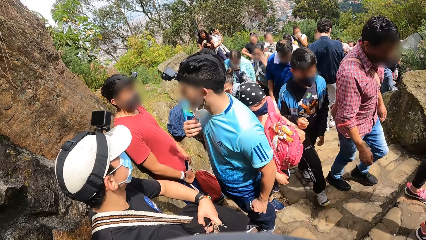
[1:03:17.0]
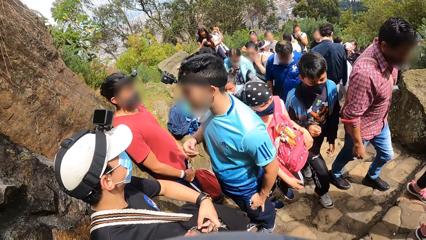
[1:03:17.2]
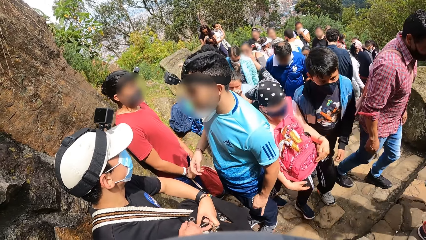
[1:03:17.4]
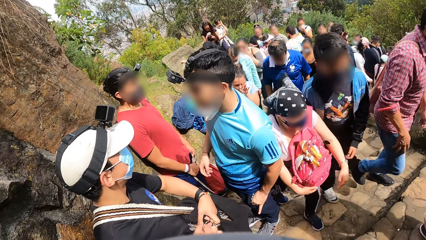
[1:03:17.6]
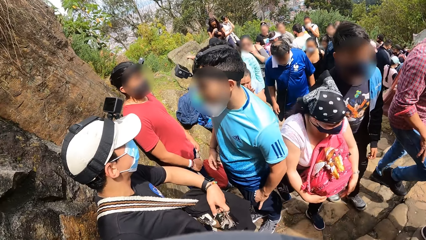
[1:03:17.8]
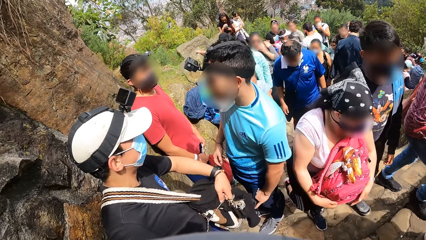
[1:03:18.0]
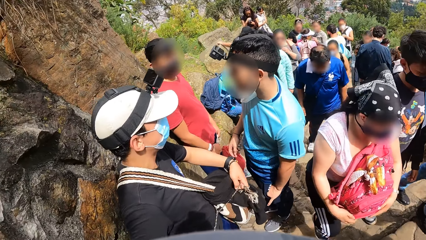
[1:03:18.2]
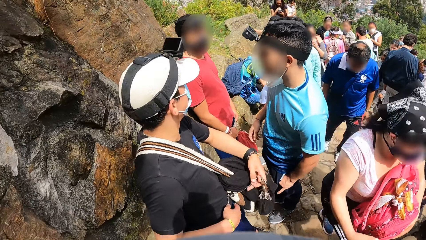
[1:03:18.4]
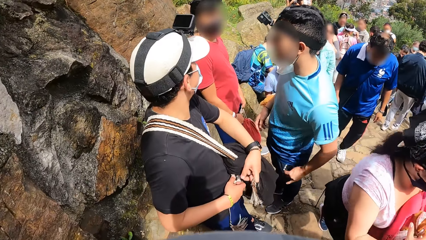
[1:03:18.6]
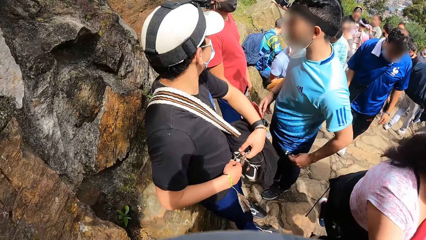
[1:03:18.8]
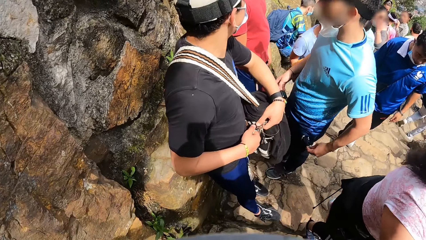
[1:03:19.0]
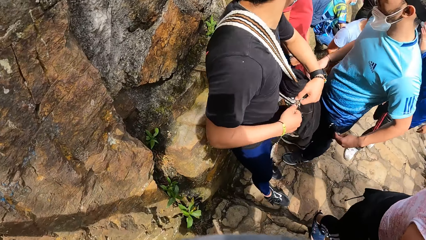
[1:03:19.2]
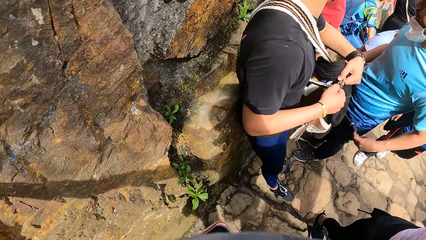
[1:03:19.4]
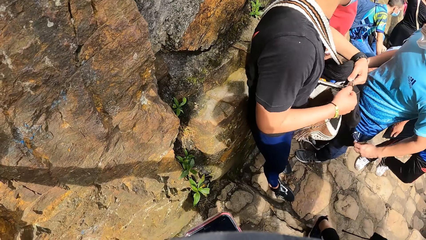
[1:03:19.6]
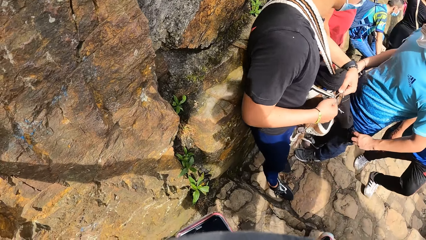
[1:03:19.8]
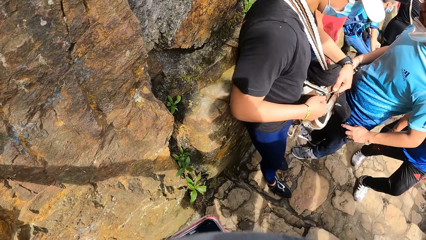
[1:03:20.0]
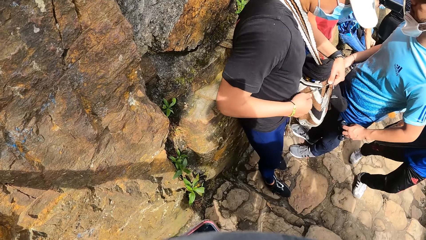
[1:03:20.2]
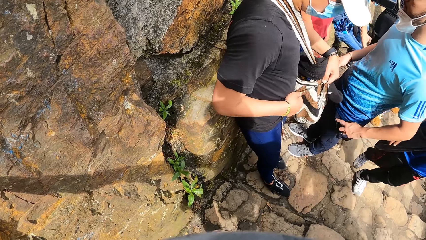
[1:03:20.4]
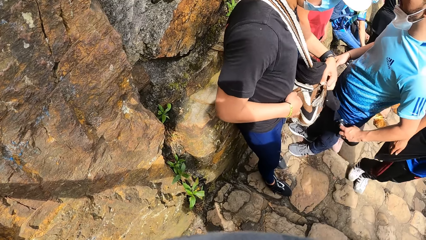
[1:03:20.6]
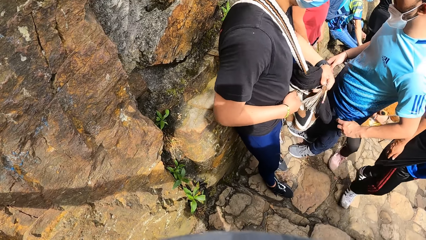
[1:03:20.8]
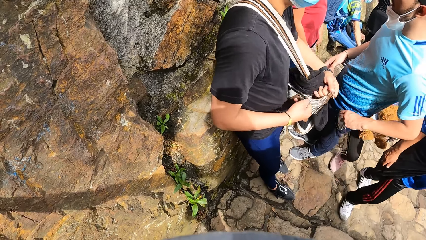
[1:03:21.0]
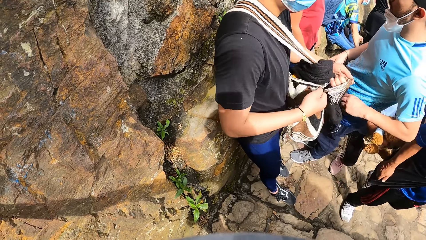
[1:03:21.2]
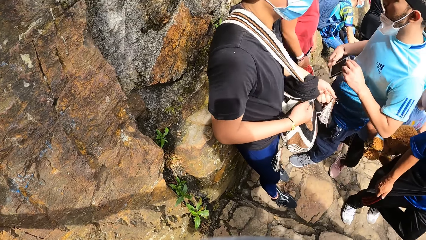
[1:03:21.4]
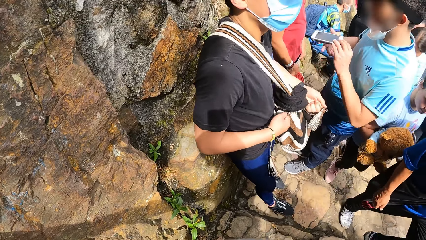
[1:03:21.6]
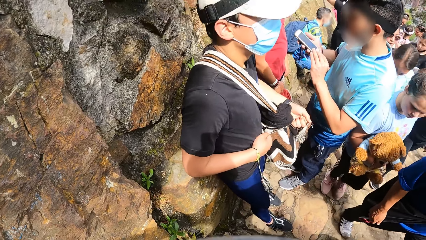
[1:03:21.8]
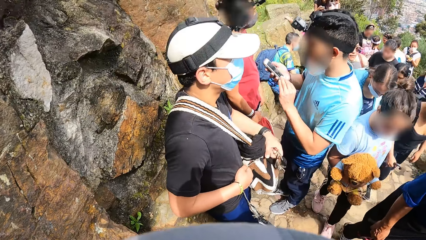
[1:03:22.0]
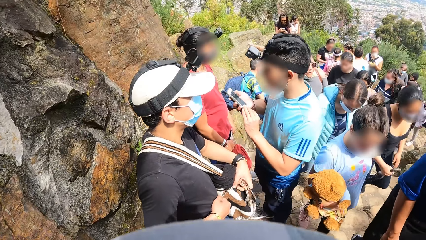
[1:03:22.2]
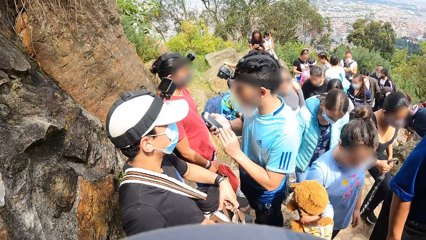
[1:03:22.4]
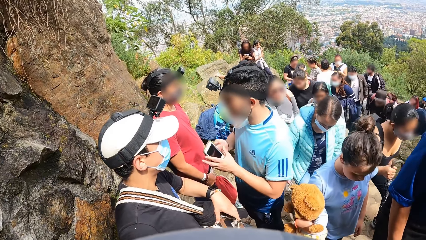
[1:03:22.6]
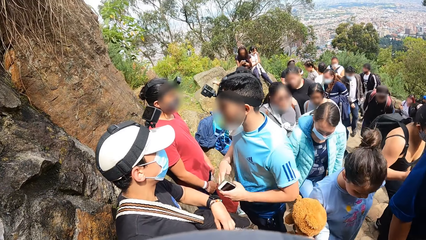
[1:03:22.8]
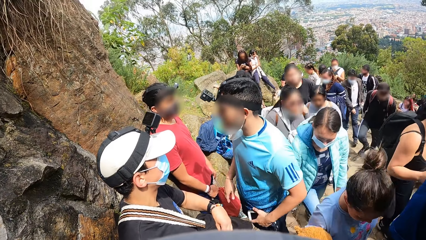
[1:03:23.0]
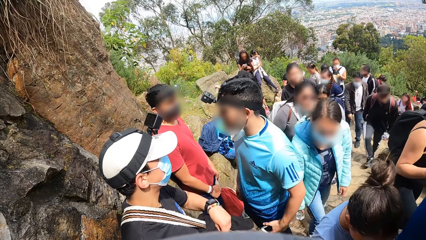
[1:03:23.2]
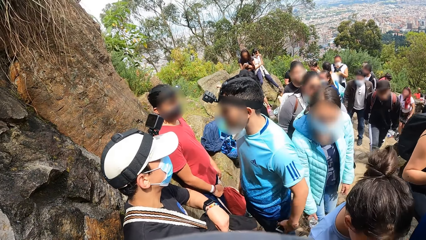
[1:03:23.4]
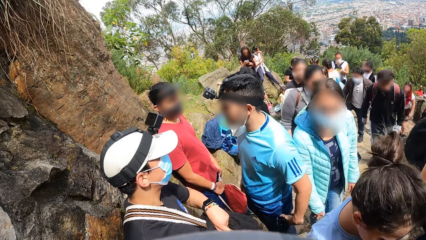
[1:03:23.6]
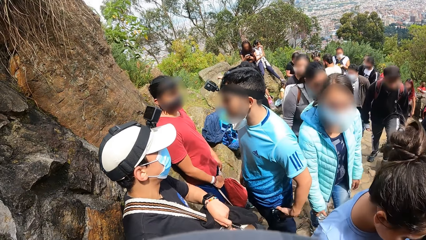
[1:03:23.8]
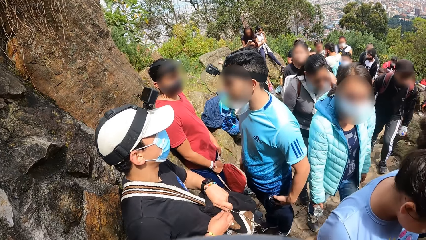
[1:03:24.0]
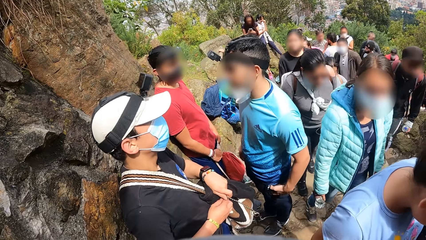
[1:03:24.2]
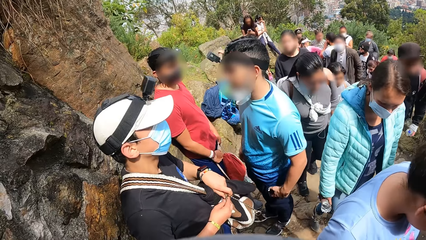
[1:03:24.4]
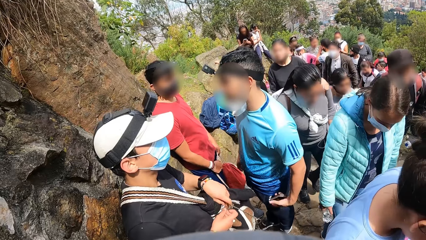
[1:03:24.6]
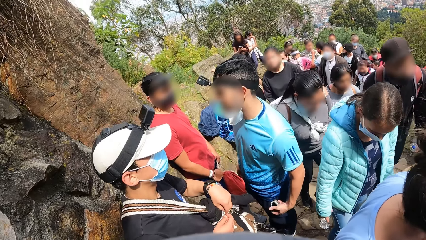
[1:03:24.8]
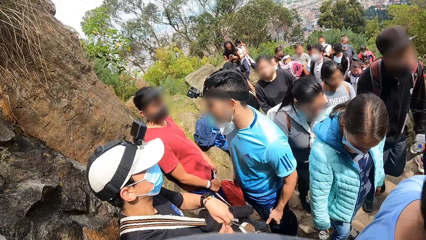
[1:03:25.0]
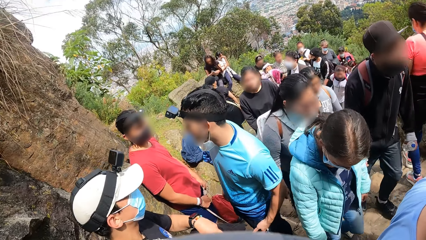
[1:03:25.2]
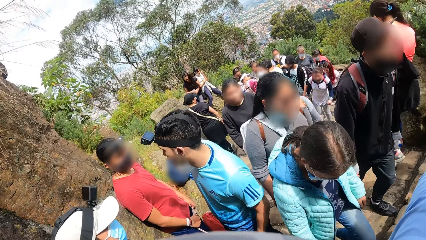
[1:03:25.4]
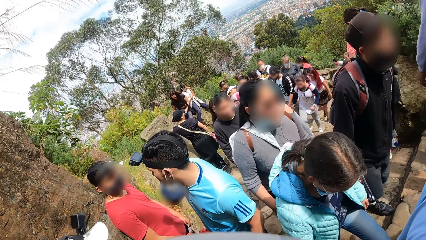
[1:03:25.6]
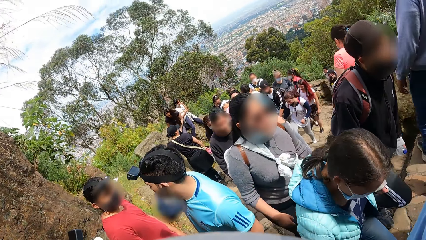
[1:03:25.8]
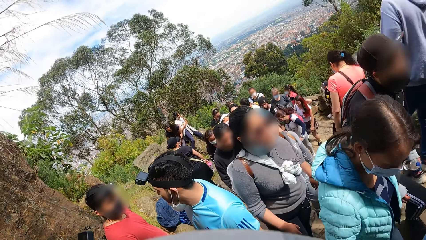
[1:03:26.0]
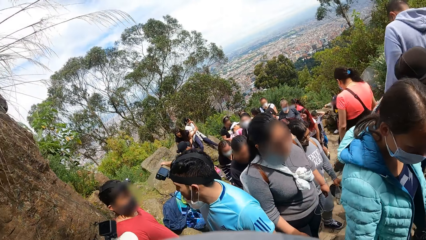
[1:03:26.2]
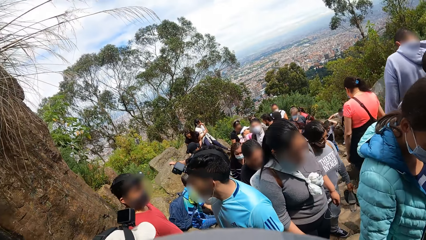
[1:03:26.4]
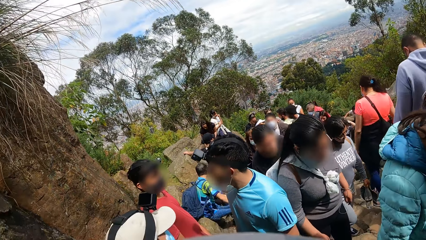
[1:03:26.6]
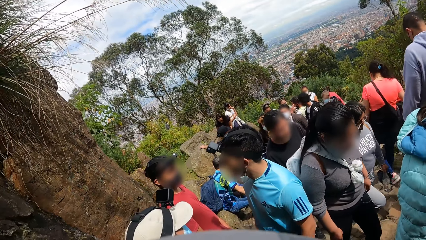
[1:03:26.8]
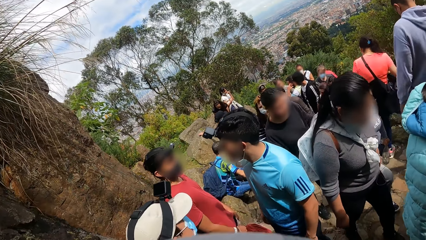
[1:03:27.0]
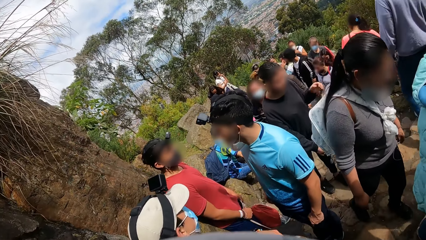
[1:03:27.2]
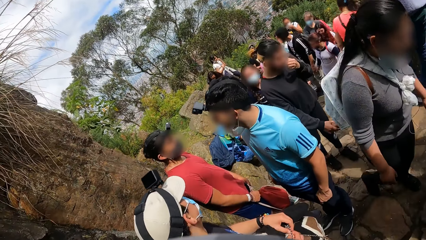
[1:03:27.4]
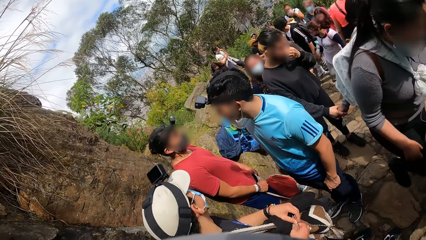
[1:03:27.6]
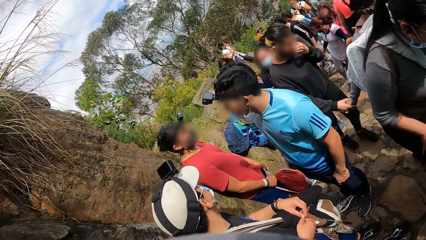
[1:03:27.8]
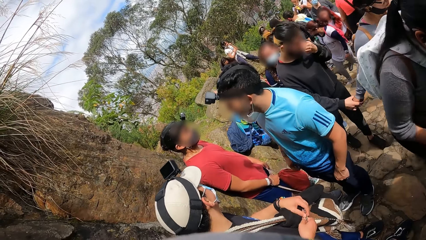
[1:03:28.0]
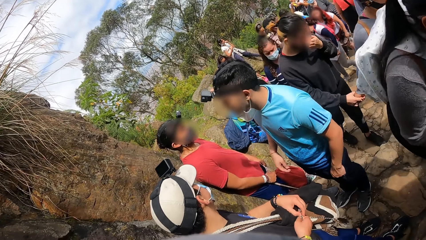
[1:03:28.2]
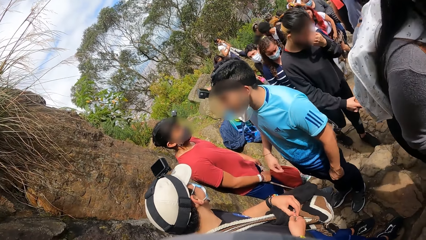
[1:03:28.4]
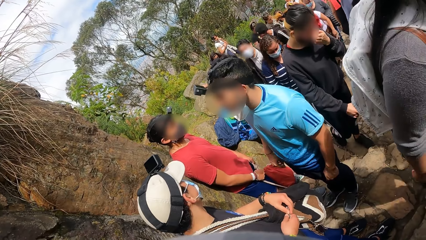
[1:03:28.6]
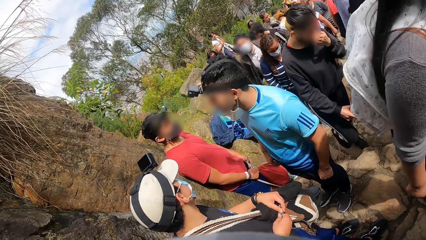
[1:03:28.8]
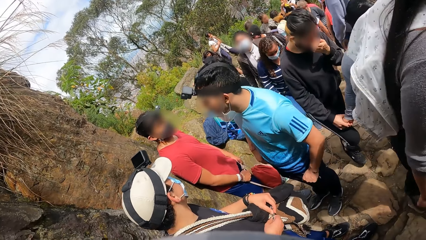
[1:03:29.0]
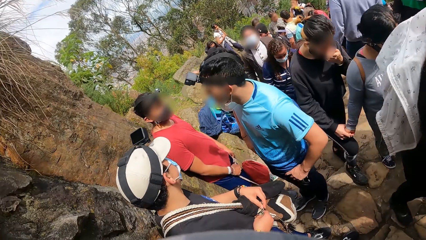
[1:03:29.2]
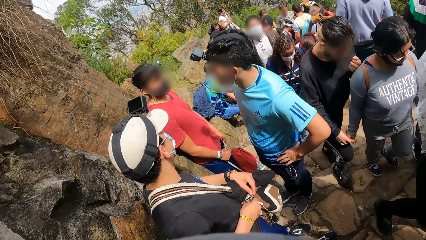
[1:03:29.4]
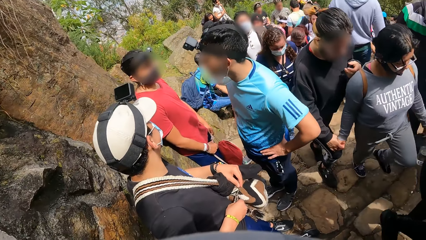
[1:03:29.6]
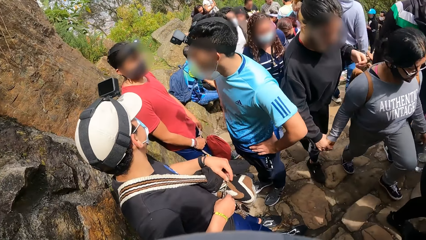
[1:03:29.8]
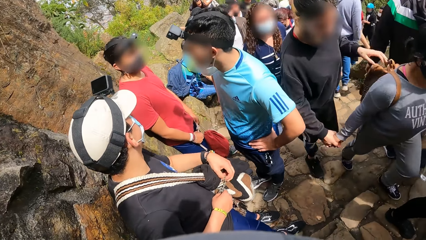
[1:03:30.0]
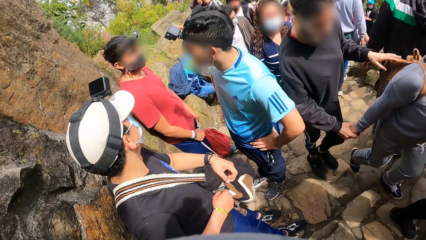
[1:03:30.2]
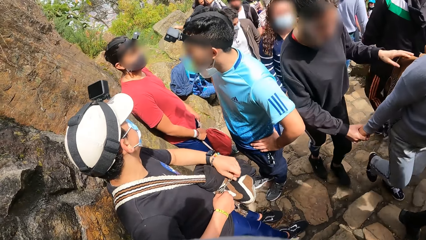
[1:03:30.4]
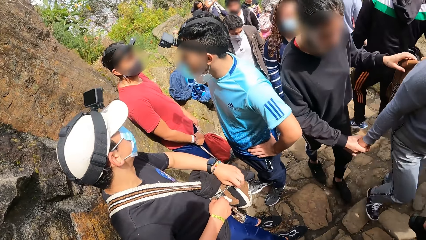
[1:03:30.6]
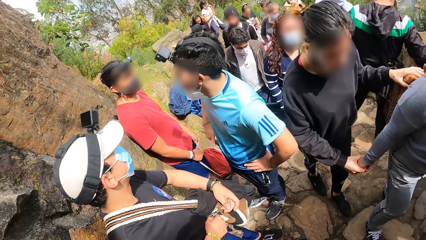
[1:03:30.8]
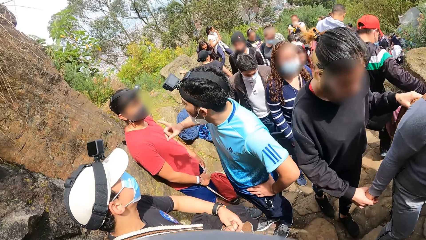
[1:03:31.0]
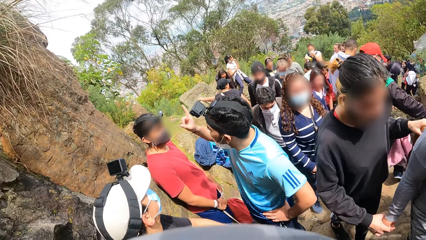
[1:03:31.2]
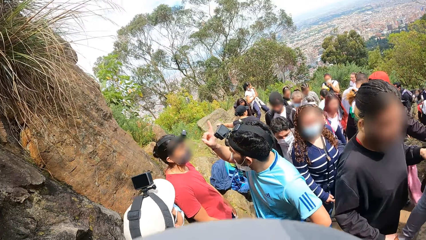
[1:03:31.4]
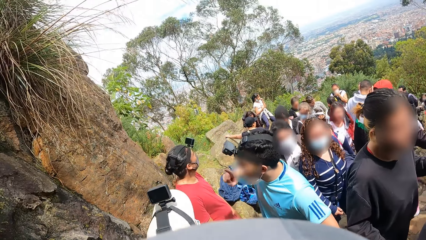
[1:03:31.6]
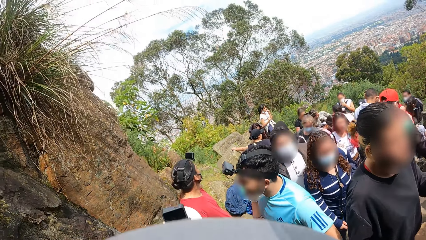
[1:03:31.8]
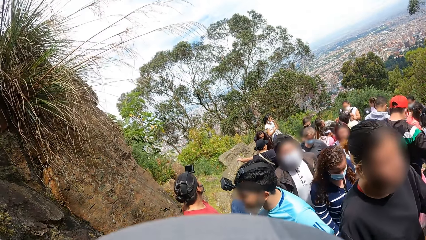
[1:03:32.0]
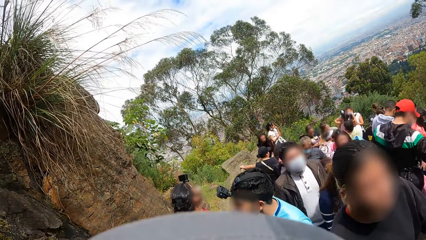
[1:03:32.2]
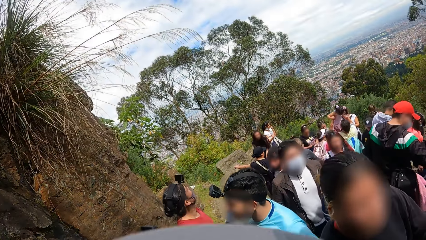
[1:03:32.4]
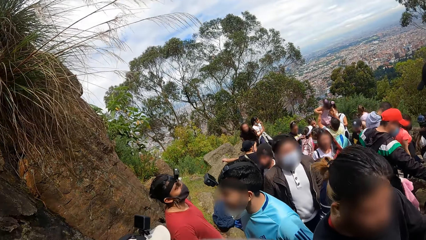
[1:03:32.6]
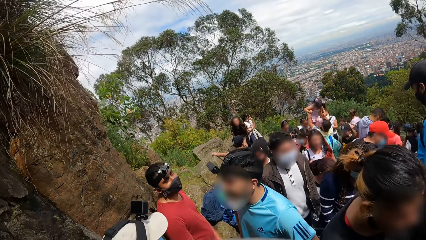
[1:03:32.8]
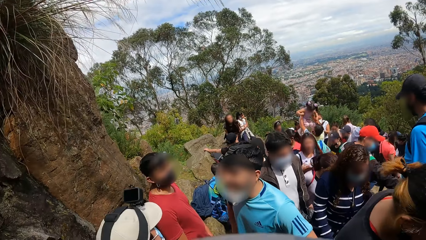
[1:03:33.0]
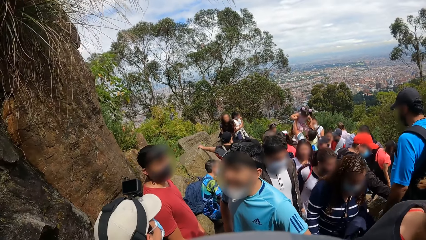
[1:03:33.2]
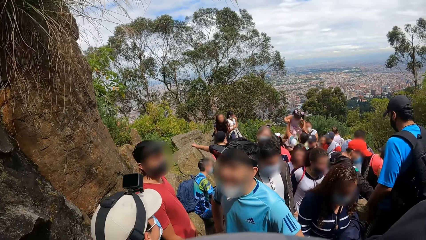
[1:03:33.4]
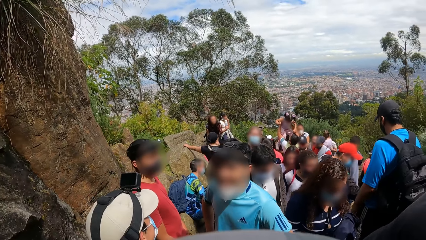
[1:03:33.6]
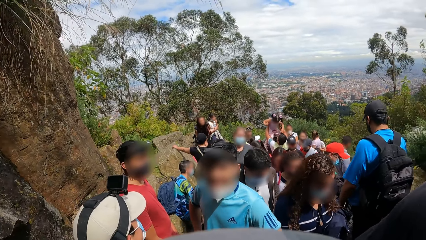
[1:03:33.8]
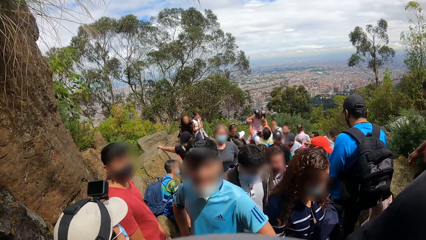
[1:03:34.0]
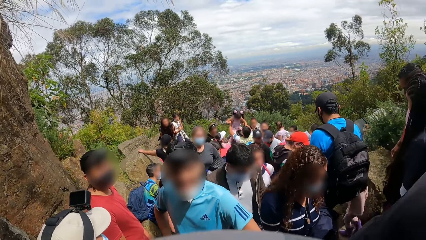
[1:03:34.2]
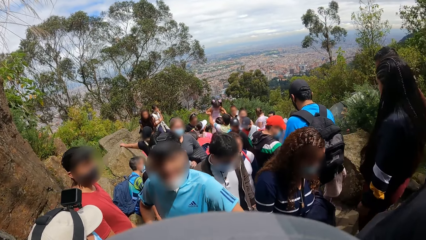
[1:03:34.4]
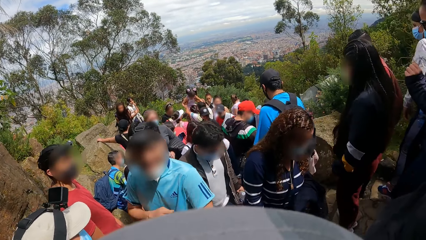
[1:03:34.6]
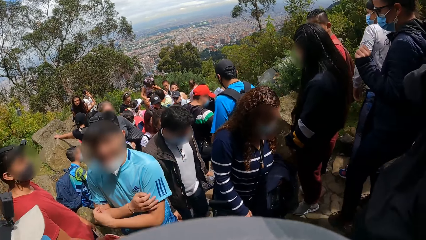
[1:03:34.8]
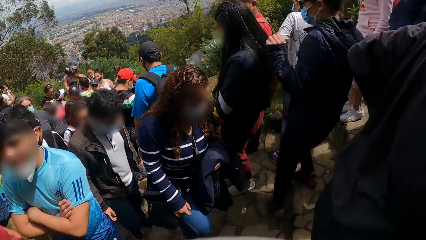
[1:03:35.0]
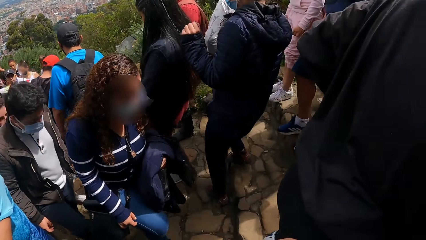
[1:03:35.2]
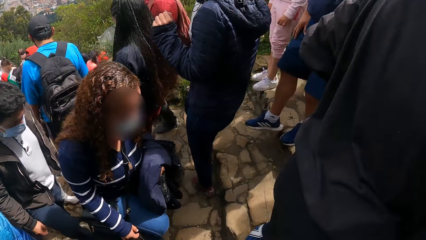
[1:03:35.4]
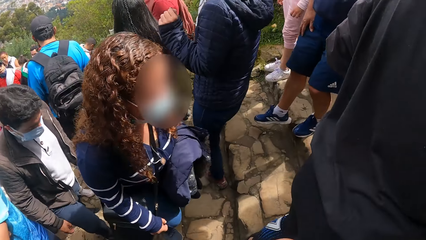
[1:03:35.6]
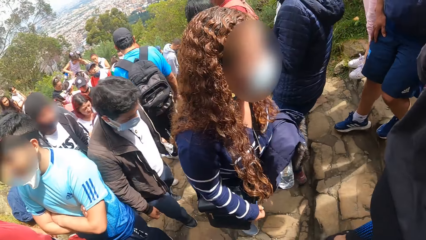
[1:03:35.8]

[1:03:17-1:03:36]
A man ties the bag strap wool with both hands. Another man picks up the phone from his left pant pocket with his left hand. The camera wearer looks at the phone. The other man operates the phone with both hands, puts the phone in his left pant pocket with his left hand, and dips his right hand in his right pant pocket. The first man ties the knots of the bag strap with both hands. The other man points to the sky with his right index finger.
